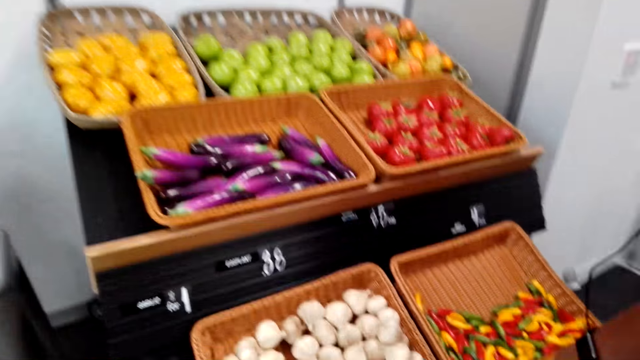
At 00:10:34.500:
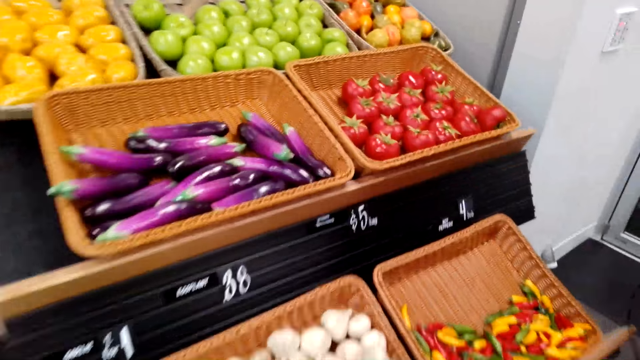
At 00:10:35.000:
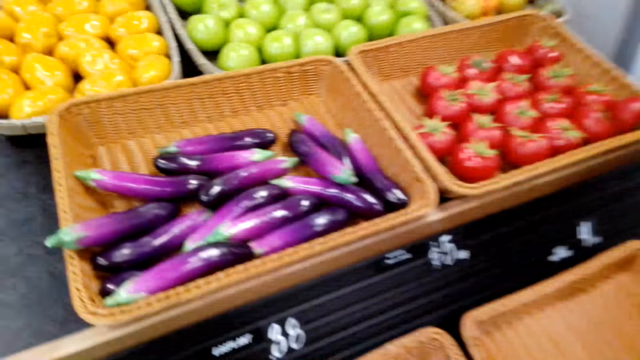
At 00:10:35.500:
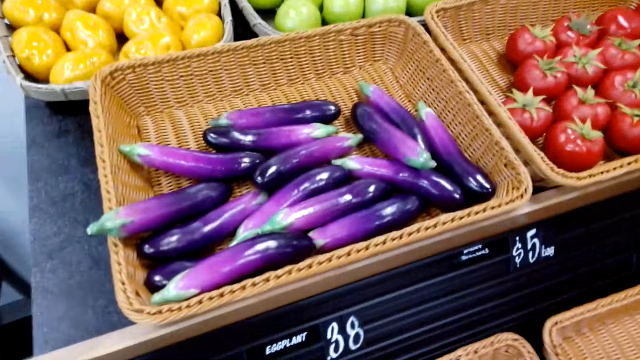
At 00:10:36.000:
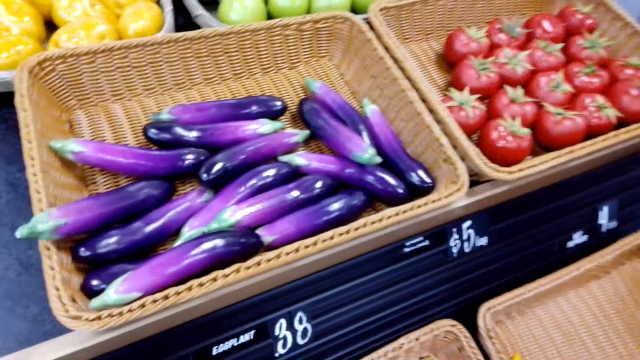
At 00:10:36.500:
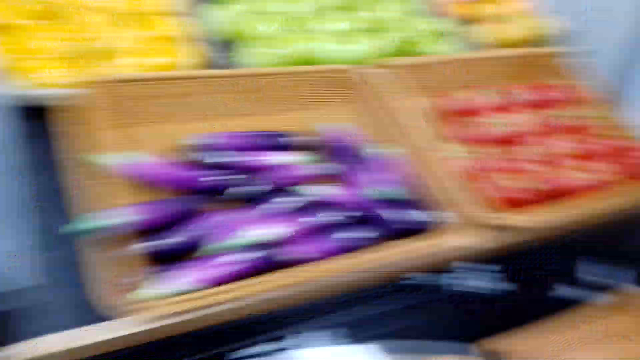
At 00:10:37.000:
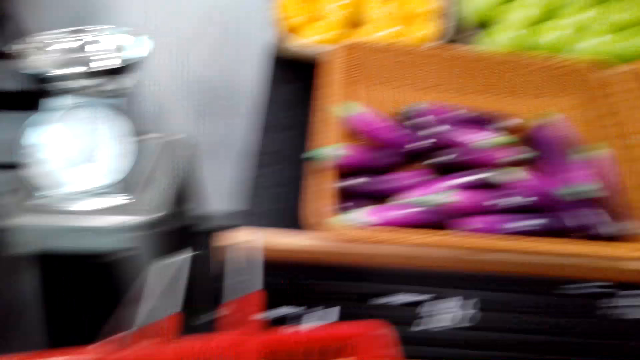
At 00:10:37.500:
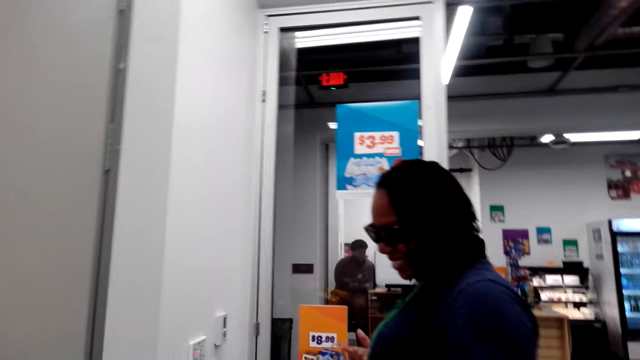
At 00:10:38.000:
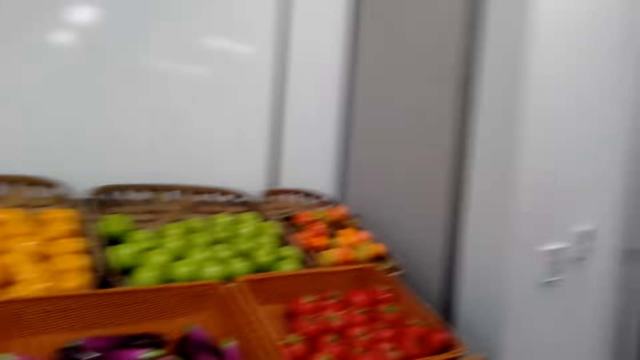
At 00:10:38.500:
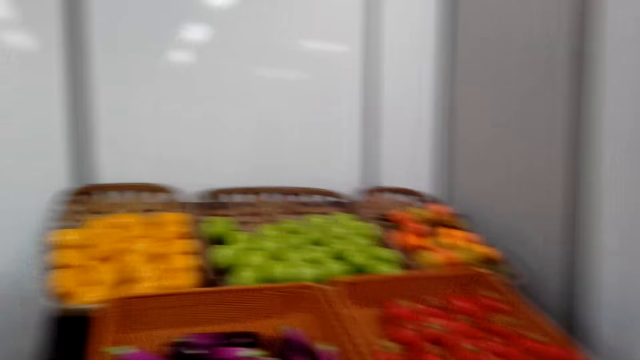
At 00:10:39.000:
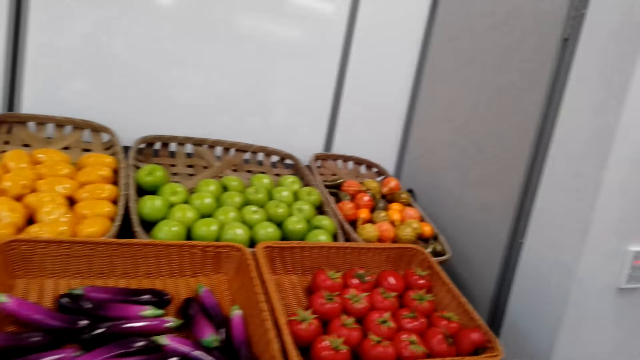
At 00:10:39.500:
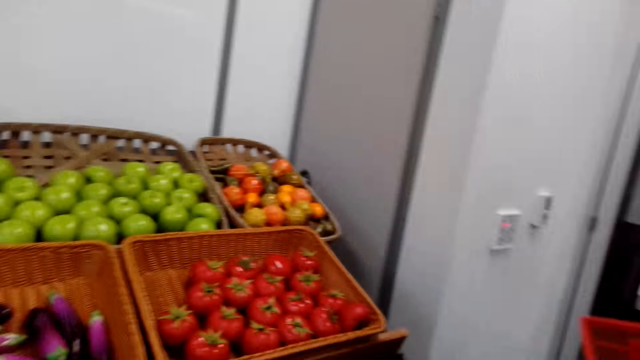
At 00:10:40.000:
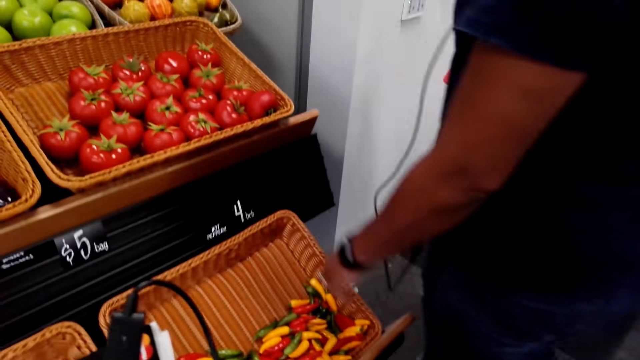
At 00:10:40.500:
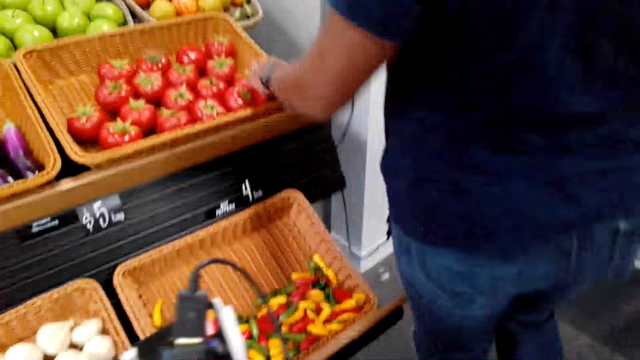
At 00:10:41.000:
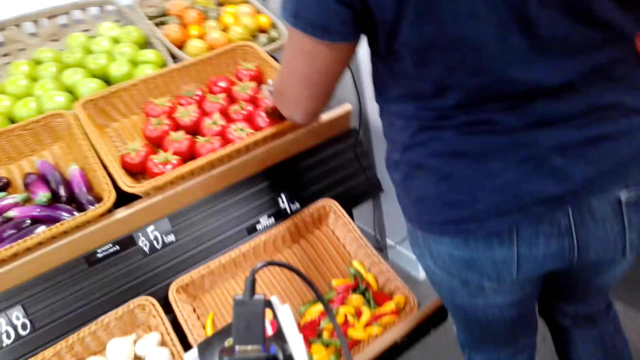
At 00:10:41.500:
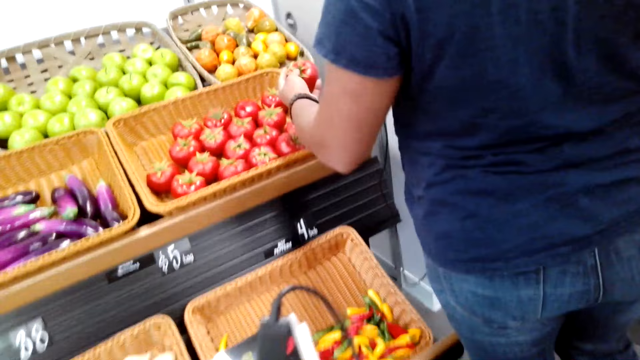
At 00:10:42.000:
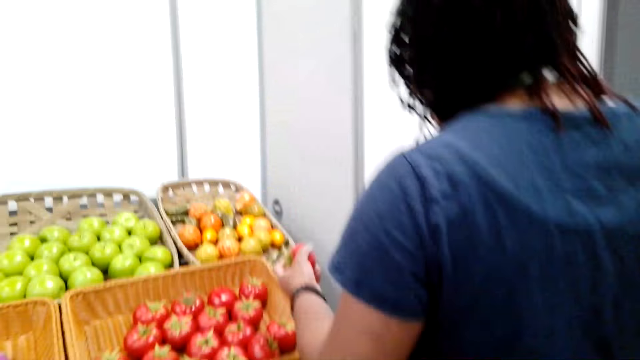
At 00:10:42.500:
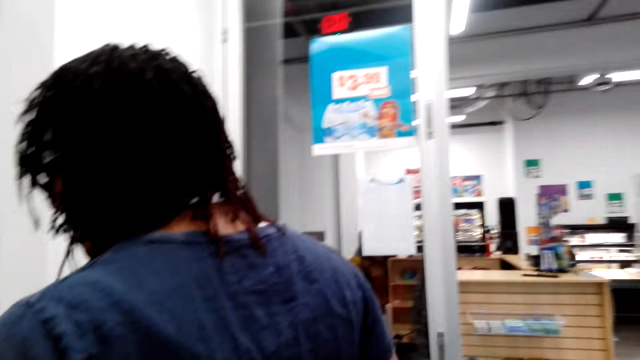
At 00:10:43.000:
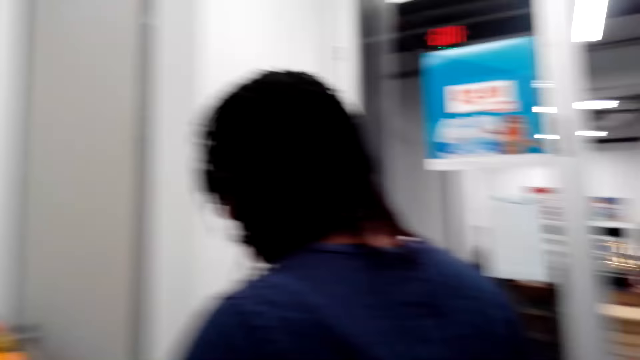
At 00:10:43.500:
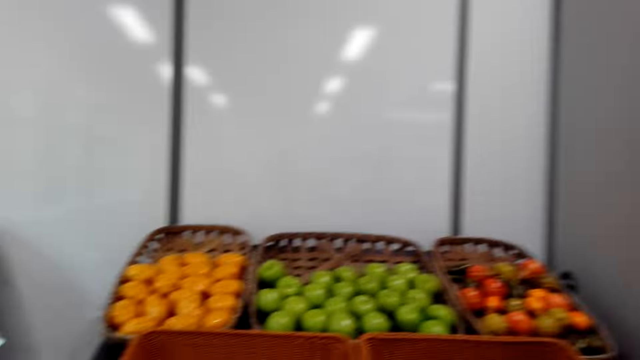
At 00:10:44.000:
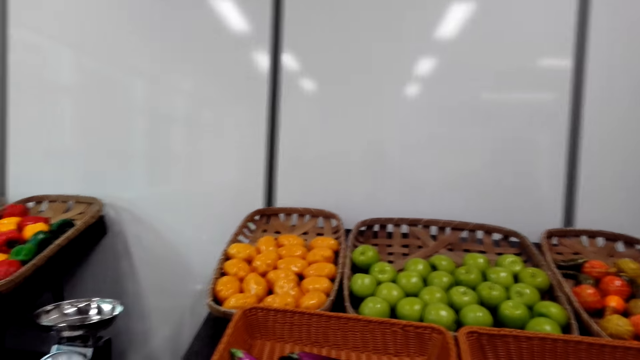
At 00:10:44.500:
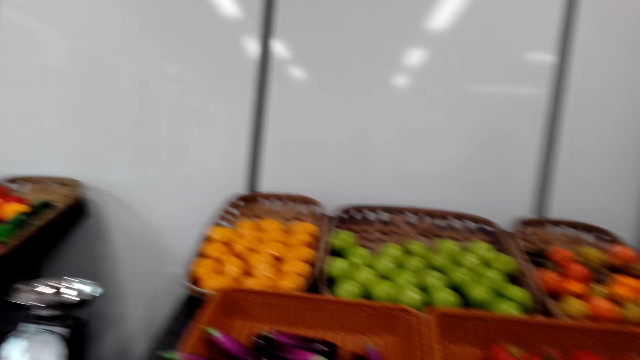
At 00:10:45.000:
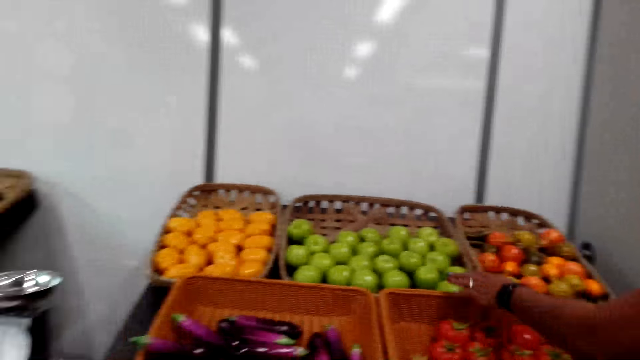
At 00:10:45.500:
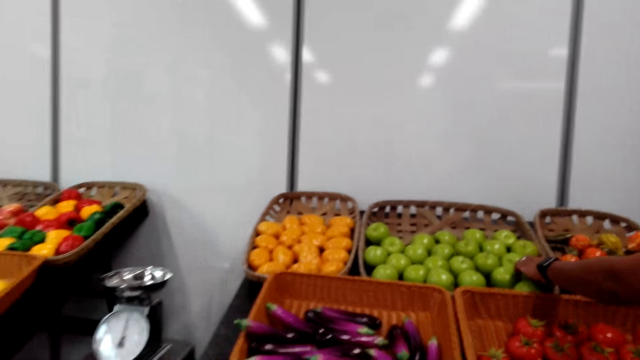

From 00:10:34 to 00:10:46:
The camera wearer speaks to a woman. They take garlic. The woman touches the tomatoes. The woman takes a tomato.

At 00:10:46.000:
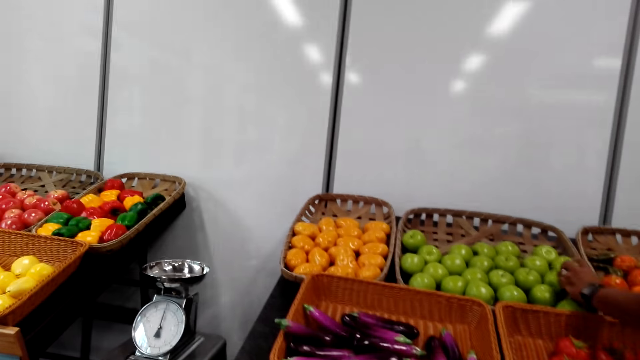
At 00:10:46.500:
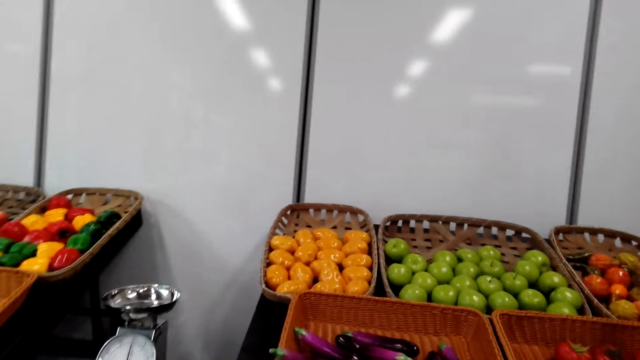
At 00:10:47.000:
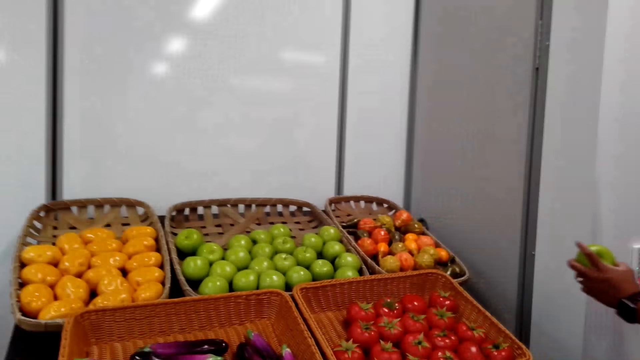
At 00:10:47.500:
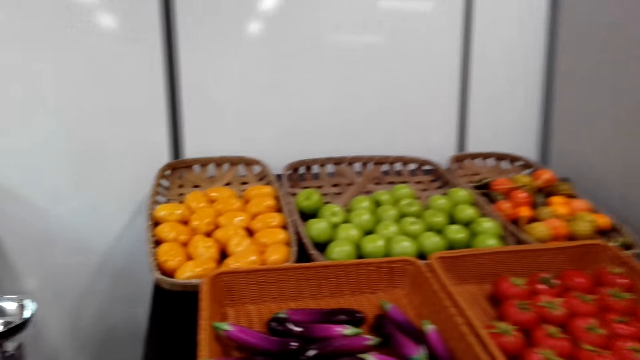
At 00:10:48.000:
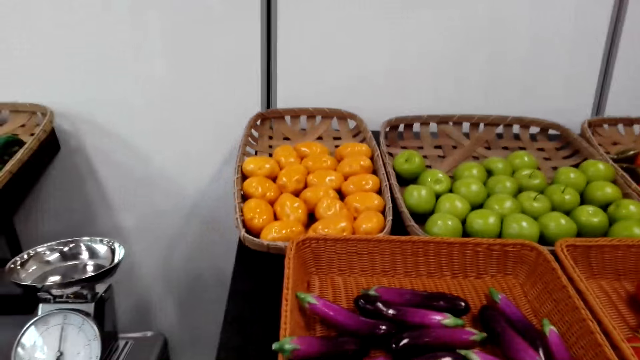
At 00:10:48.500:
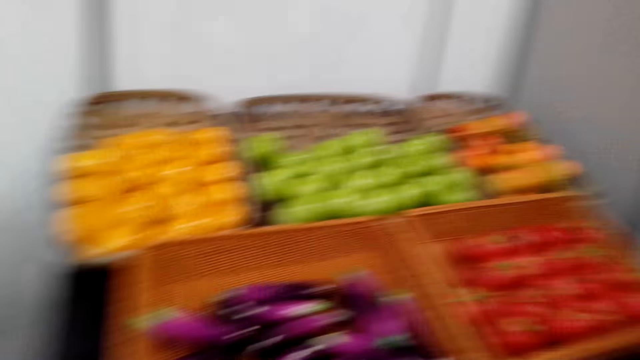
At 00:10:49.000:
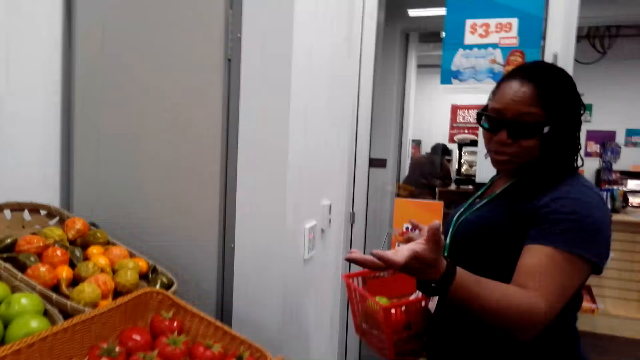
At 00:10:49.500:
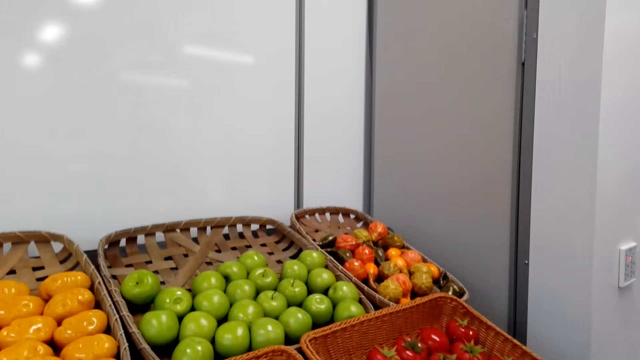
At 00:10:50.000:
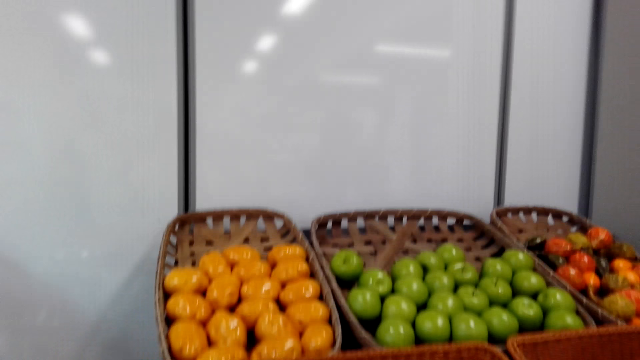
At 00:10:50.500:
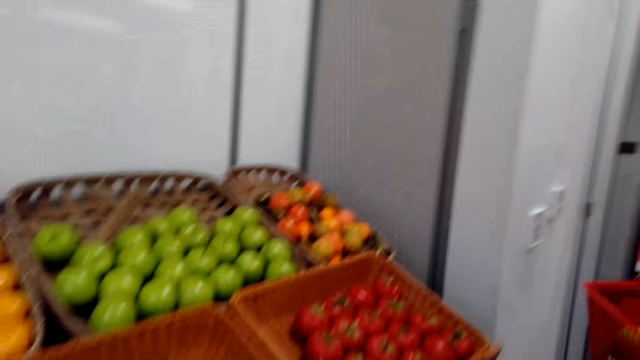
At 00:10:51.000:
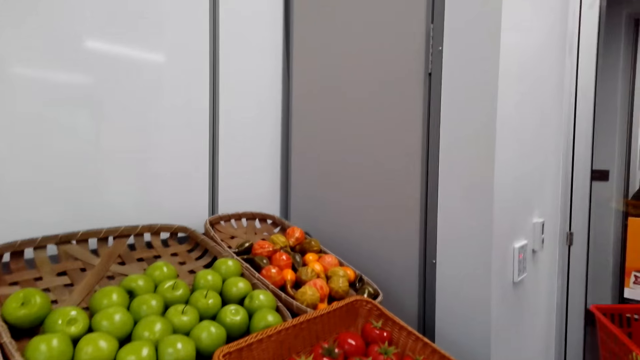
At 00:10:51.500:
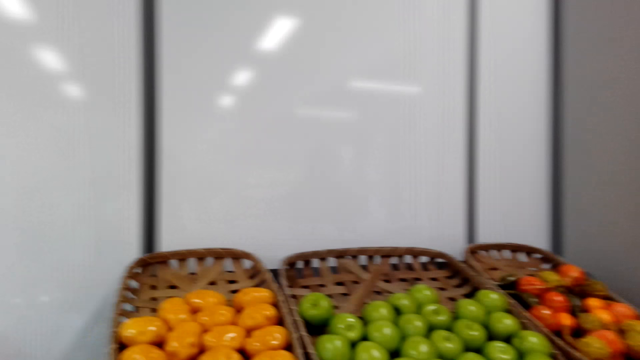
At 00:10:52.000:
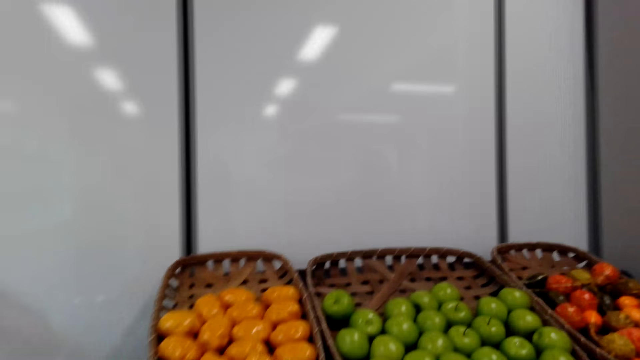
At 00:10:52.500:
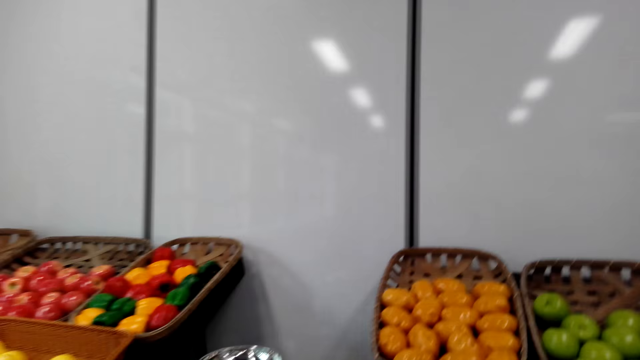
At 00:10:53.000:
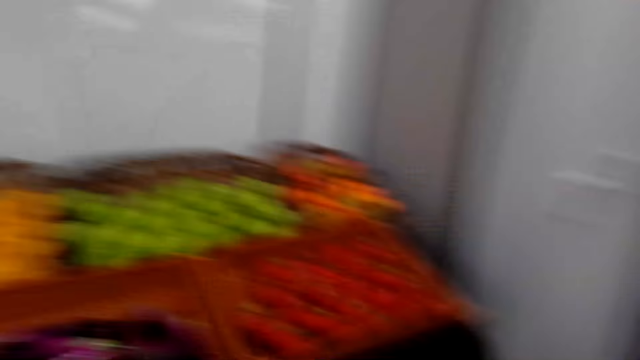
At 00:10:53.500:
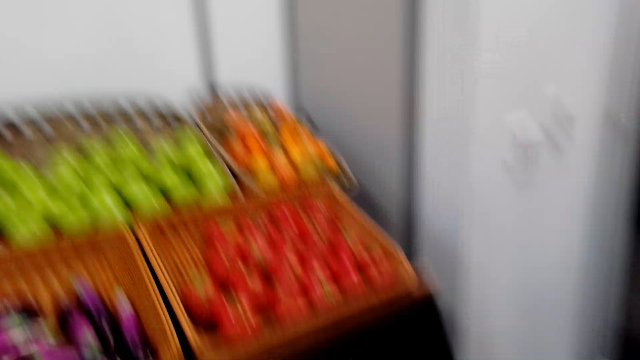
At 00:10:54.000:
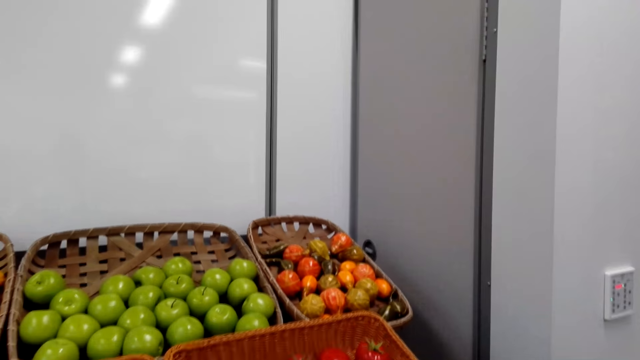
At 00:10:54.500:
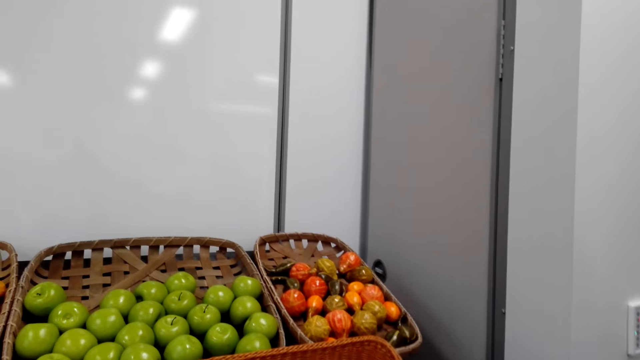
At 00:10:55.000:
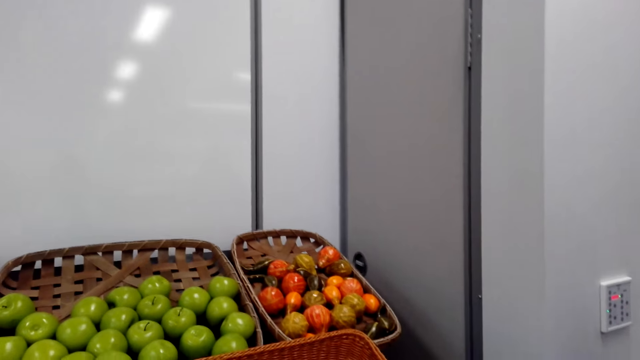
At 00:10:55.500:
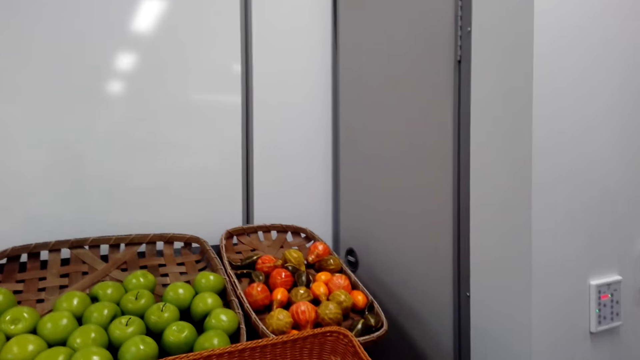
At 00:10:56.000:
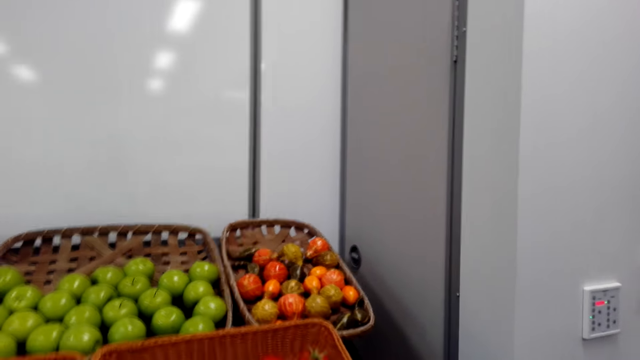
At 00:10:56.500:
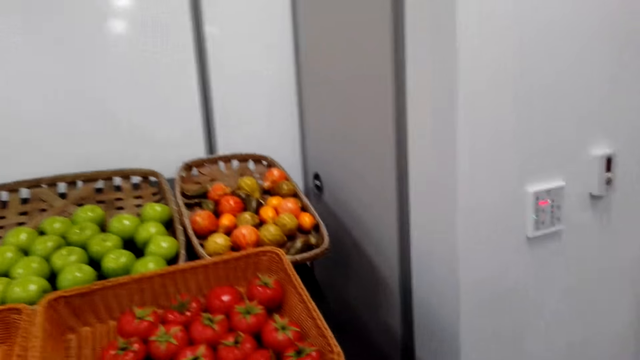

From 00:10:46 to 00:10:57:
A woman picks a green apple. The camera wearer looks around the fruits.
